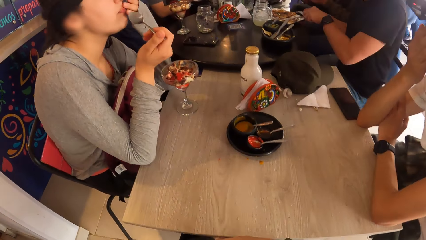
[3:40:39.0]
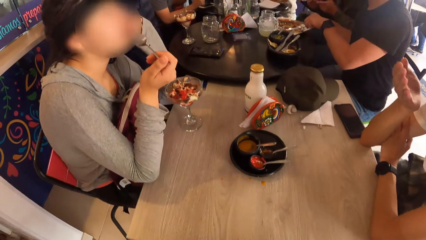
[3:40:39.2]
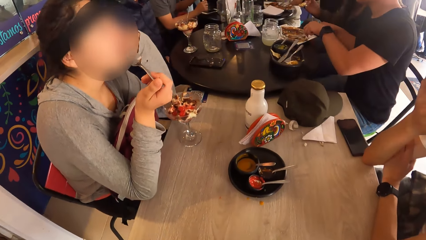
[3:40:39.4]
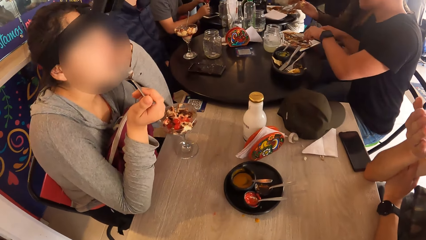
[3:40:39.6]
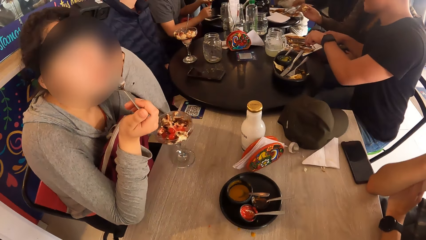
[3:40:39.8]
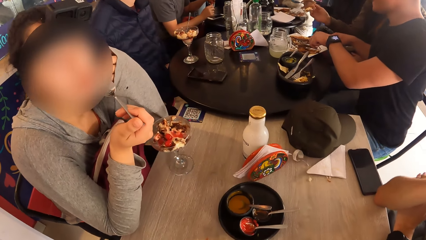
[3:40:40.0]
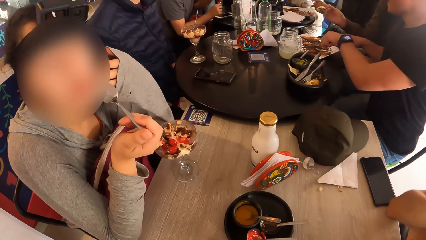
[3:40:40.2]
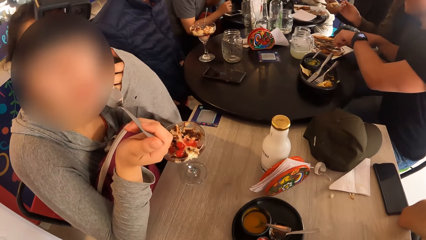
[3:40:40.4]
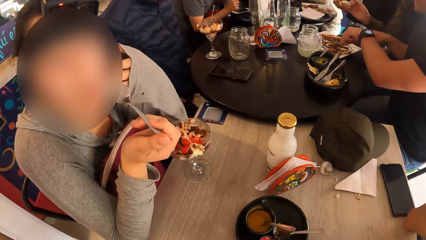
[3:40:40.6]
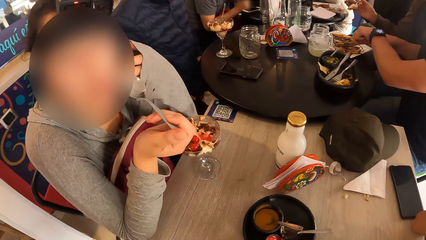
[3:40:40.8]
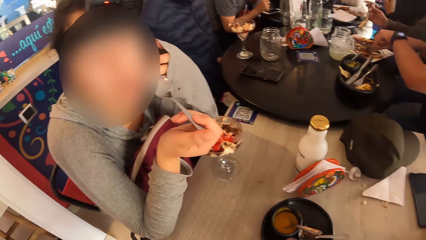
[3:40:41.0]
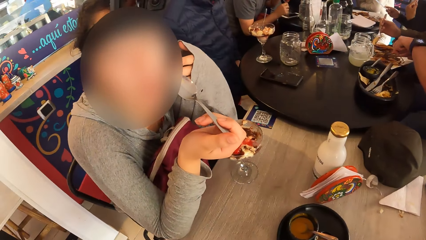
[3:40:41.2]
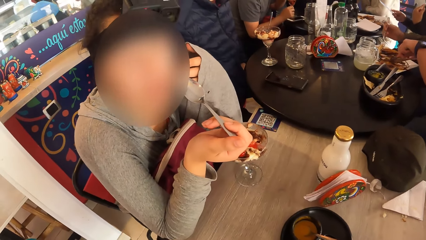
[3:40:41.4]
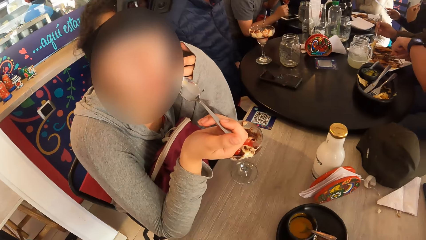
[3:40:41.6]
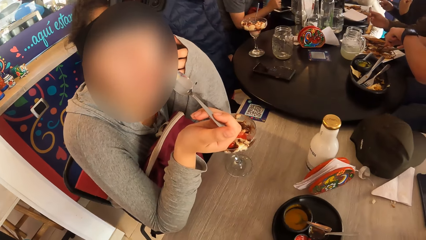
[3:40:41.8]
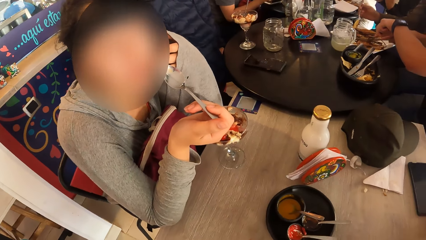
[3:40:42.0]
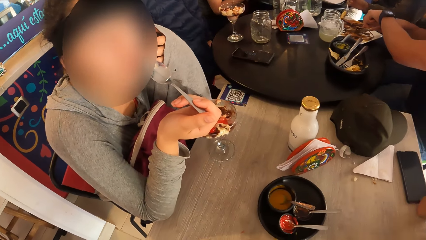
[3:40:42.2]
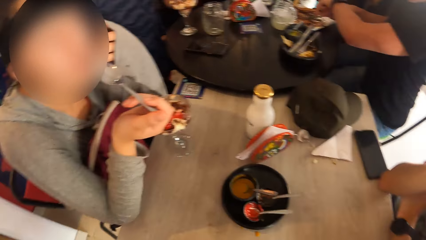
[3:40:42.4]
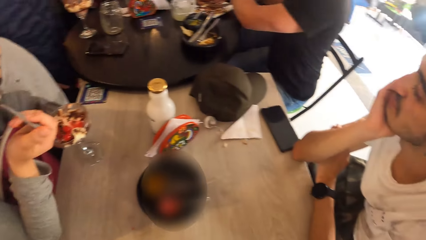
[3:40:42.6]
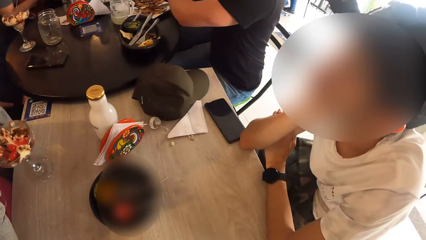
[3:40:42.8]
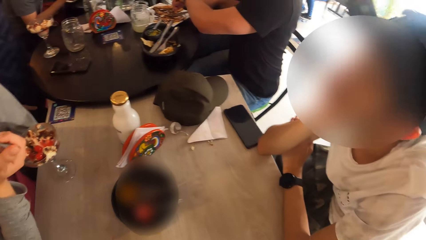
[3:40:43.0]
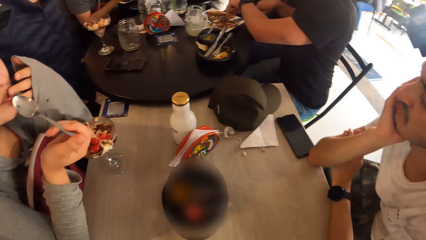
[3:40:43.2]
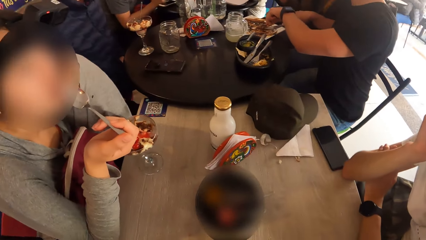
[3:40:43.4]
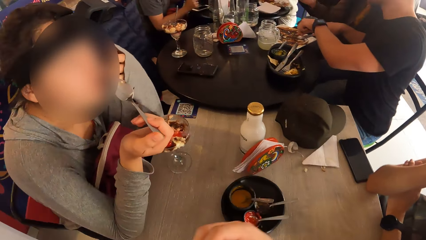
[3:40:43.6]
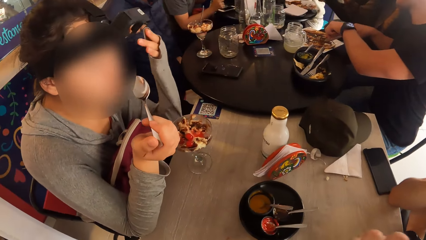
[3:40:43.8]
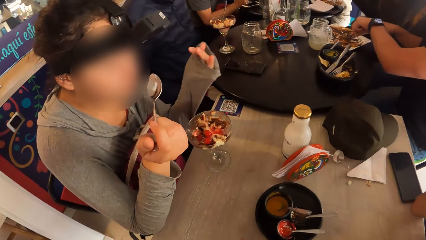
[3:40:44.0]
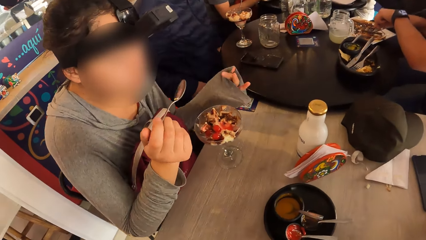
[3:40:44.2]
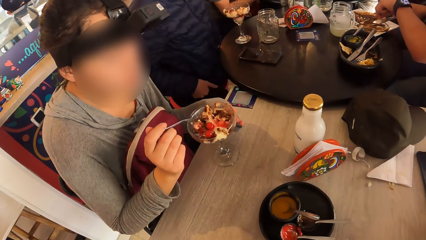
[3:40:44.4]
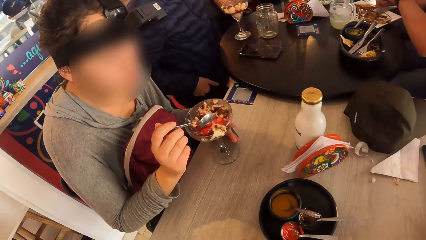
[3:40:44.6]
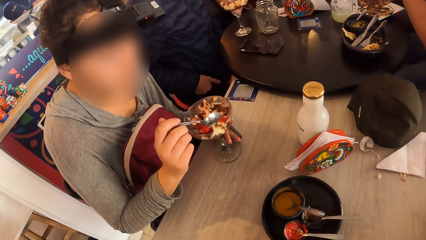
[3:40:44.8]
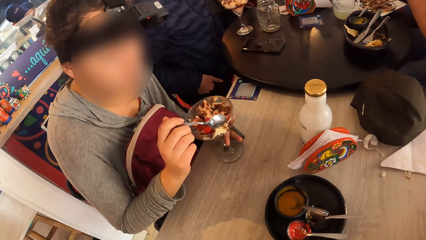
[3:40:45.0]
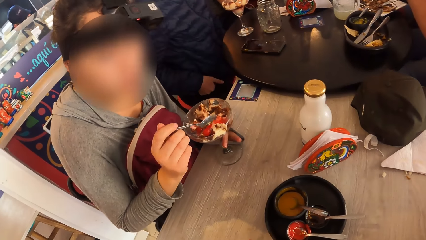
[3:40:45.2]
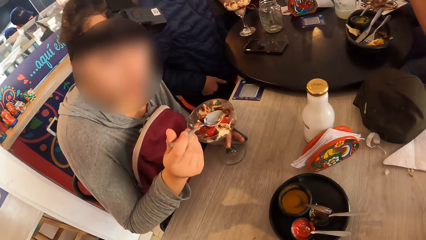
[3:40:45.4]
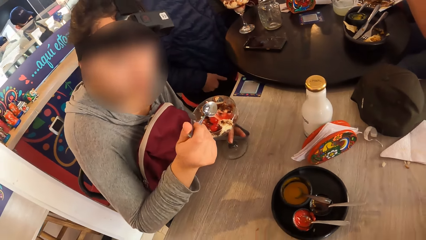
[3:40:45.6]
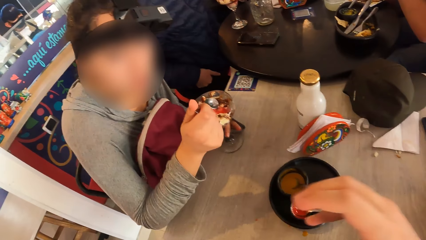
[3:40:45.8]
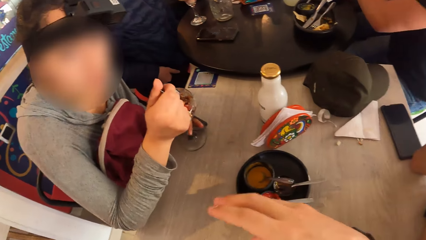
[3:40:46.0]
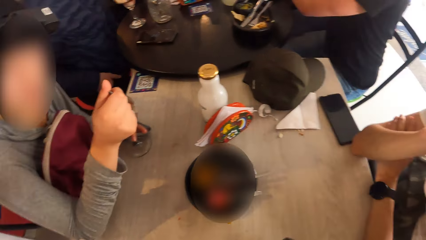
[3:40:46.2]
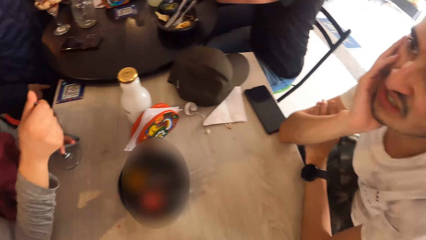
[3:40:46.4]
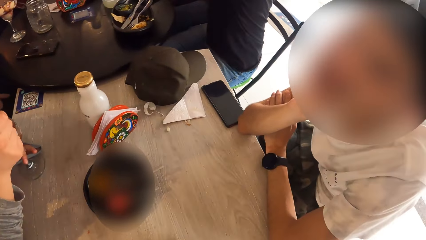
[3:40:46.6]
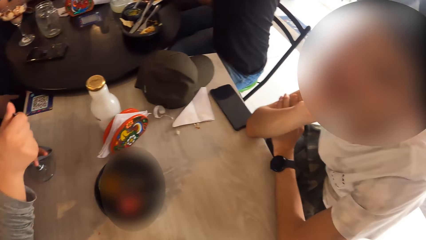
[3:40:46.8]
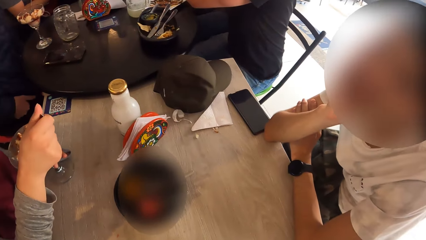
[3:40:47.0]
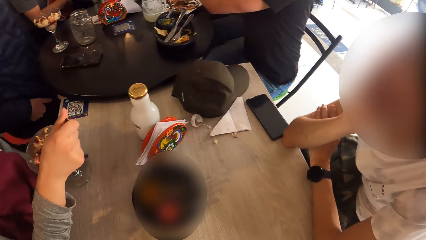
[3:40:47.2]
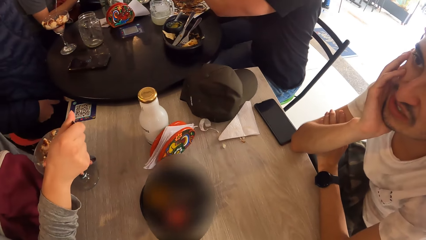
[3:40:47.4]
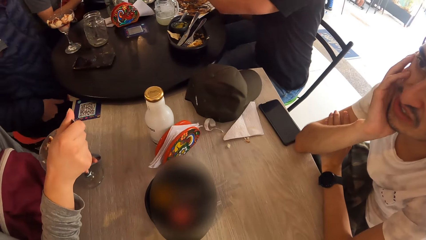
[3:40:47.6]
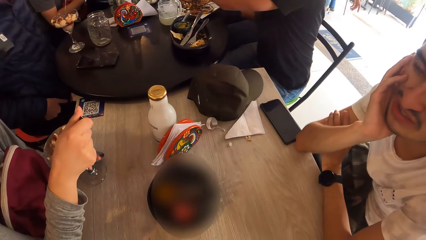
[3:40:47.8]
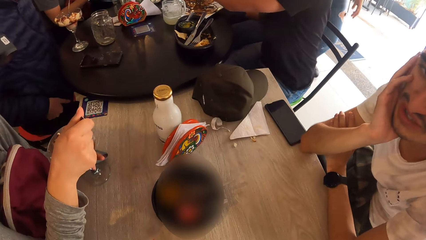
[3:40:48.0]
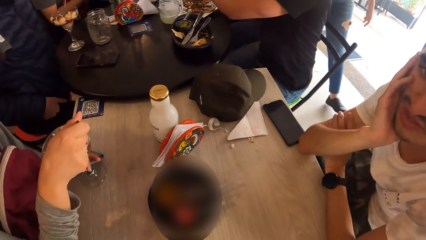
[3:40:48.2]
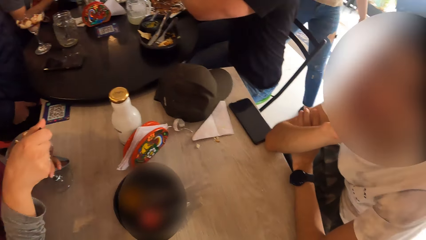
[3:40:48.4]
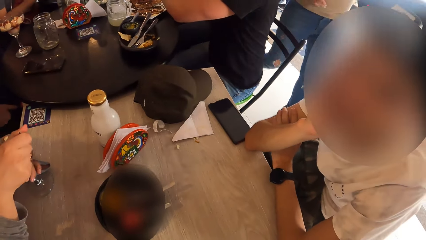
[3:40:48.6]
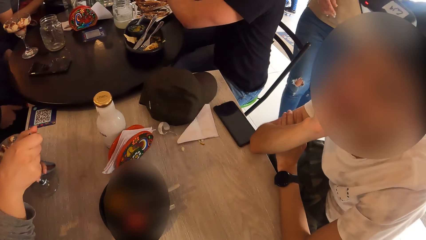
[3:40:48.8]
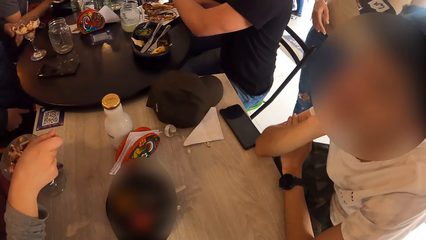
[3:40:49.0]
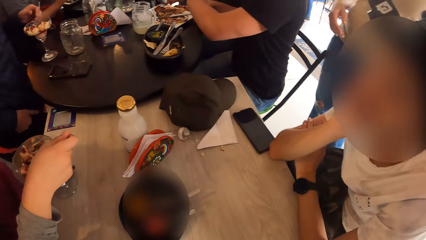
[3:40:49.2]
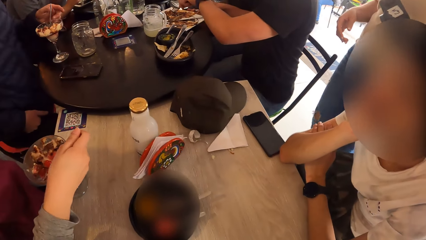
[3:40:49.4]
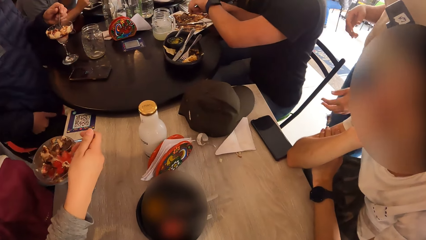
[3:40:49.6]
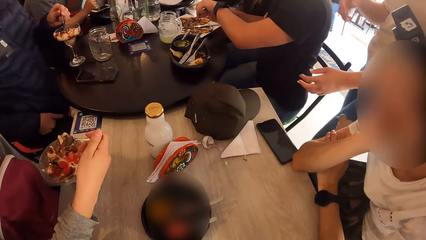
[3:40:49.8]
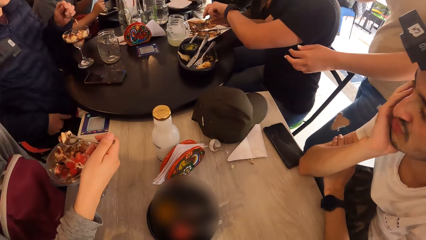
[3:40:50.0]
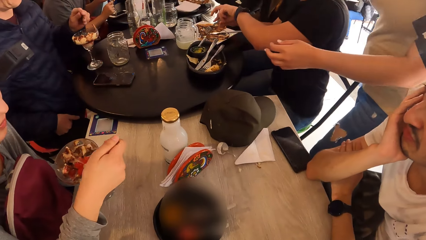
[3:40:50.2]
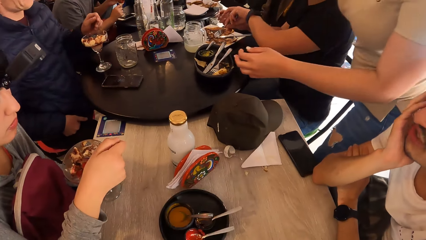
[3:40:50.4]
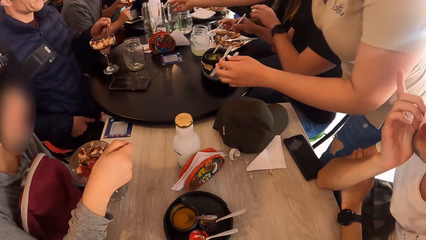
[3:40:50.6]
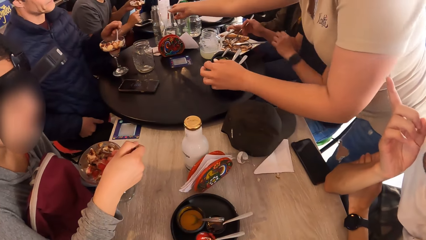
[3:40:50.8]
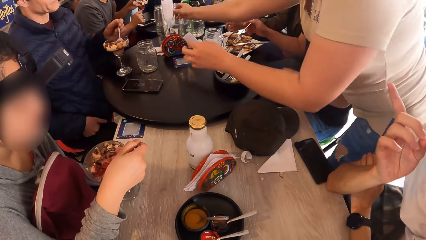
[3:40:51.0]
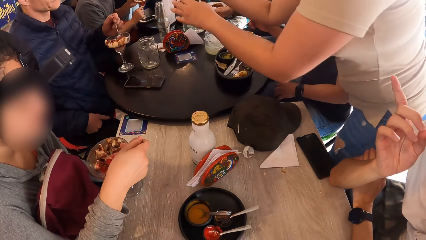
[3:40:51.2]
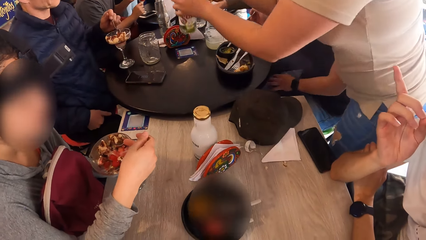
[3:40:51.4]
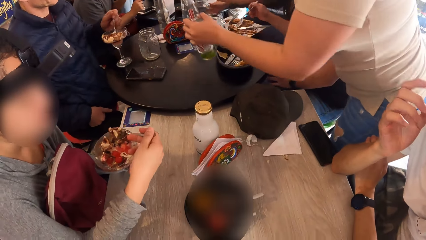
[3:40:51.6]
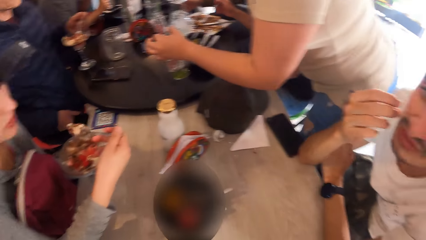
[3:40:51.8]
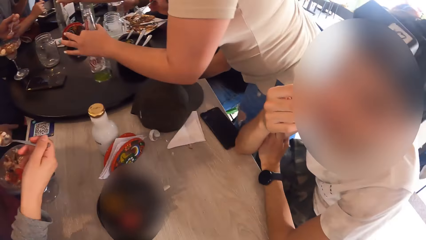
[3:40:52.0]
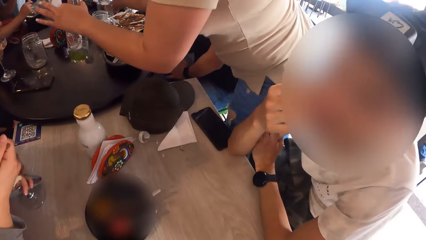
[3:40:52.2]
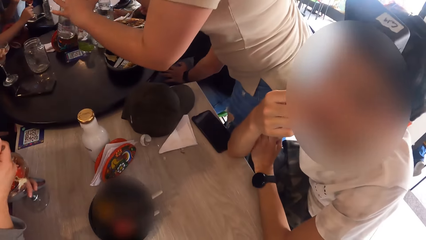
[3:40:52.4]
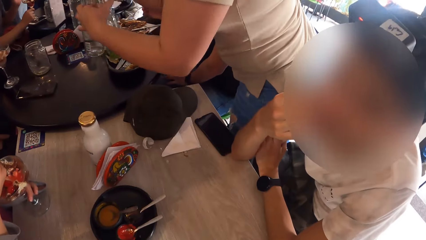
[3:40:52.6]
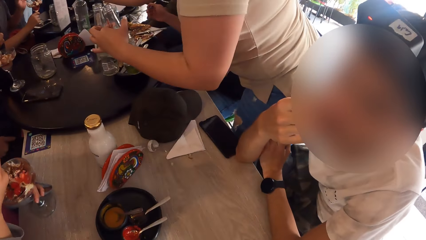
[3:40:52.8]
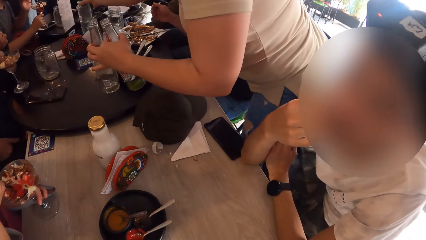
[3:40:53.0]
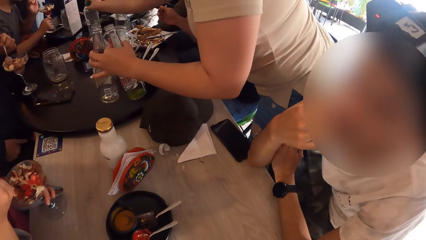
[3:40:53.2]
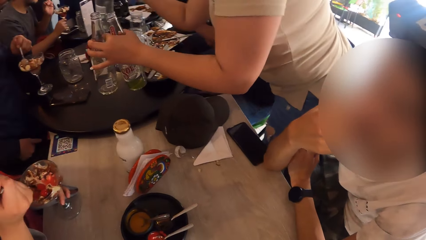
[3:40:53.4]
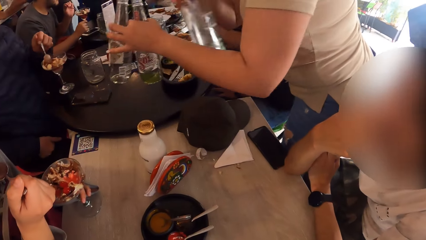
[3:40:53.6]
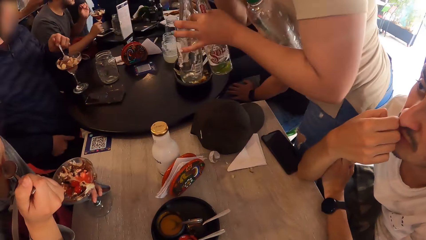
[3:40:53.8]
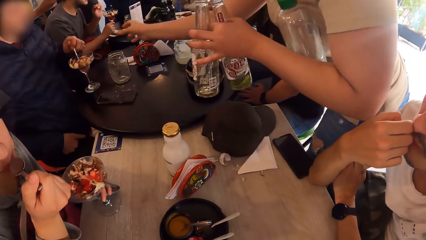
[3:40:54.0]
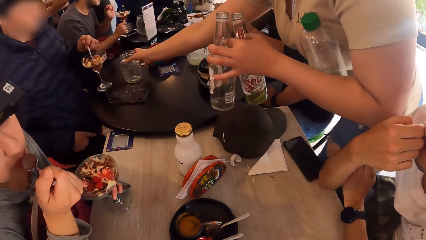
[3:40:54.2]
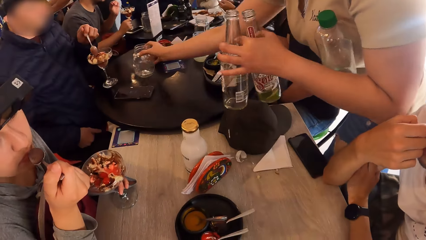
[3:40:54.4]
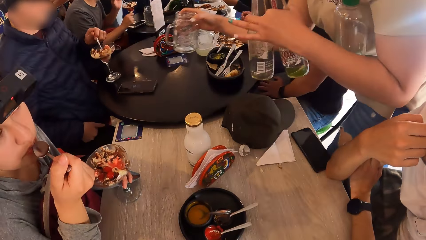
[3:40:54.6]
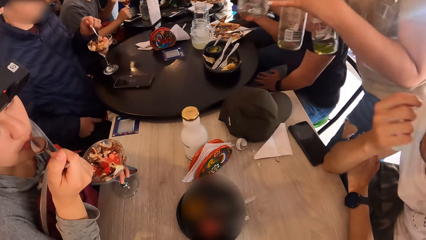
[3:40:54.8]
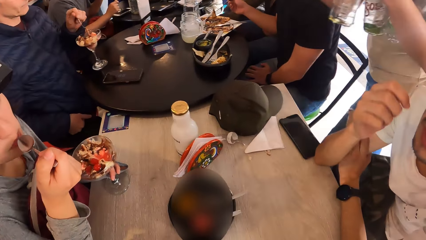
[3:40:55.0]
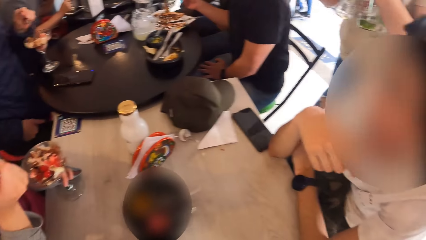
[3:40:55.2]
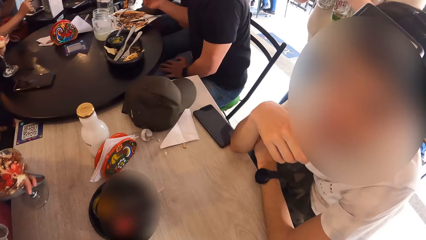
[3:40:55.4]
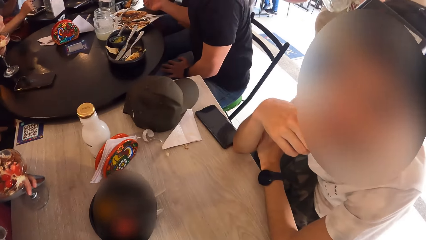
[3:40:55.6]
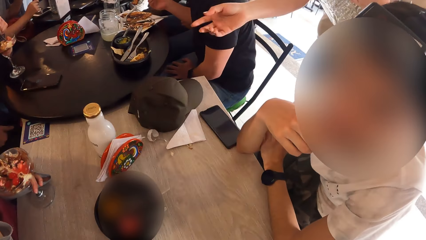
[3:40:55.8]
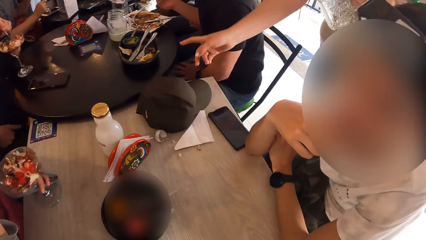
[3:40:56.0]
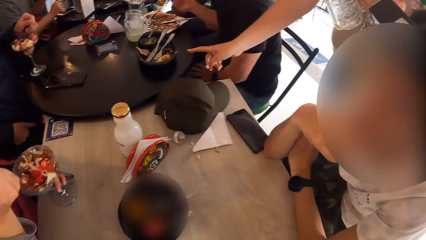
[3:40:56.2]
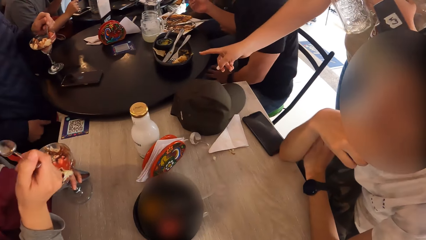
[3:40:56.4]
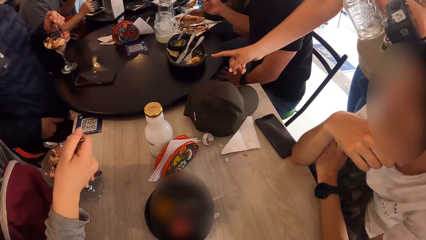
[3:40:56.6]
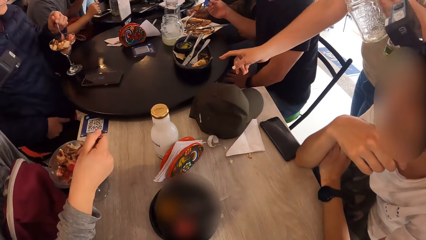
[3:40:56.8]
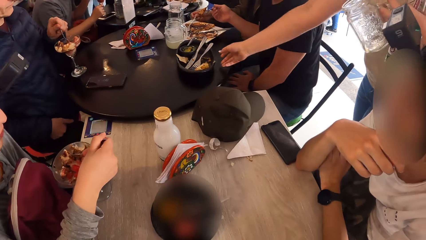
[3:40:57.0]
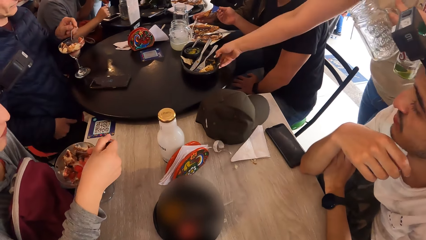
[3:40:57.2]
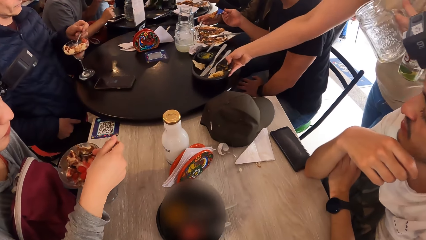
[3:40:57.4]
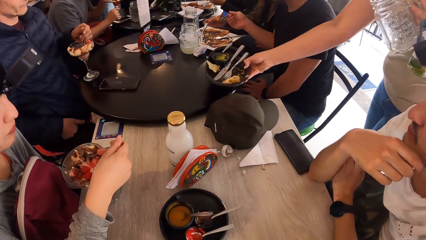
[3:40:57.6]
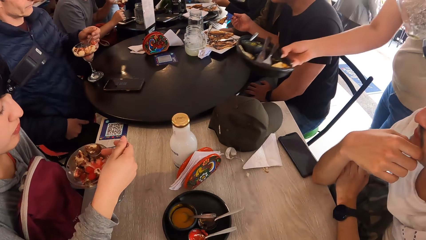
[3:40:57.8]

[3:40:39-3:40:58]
The camera wearer interacts with a woman. They look around a room. A lady interacts with the camera wearer. The camera wearer looks around a room. The woman touches the ice-cream cup with her left hand. The camera wearer turns towards a man and interacts with two people. Another woman picks up some parfait from the cup on the table with the spoon in her right hand. A third woman picks up some bottles on the table with her right hand and passes the bottles to her left hand with her right hand. The second woman eats dessert. The camera wearer turns towards the man and interacts with the two people. The third woman picks up a cup on the table with her right hand. The camera wearer turns towards the second woman and turns towards the man. The third woman picks up a plate on the table with her right hand.
